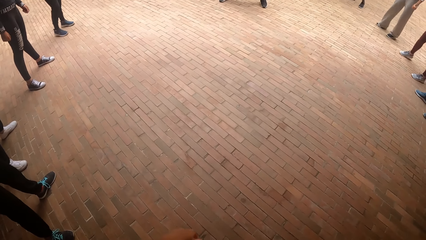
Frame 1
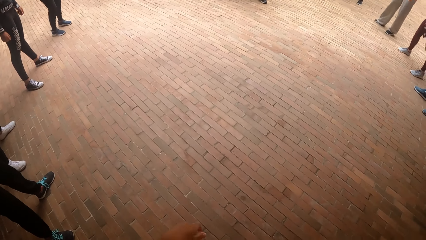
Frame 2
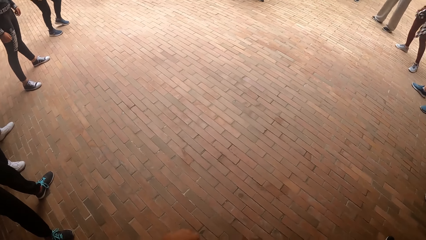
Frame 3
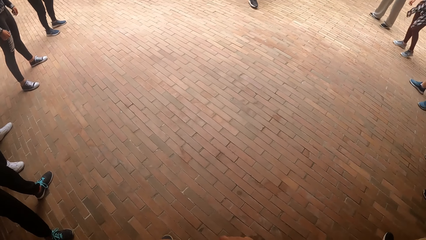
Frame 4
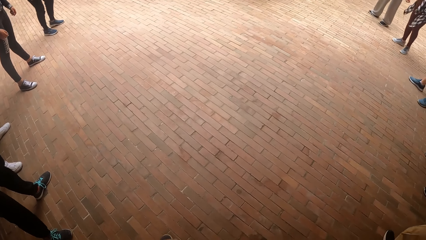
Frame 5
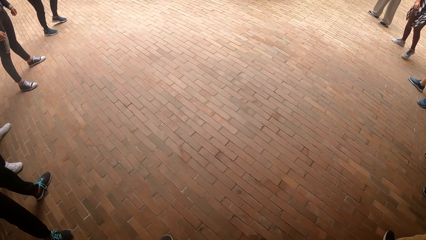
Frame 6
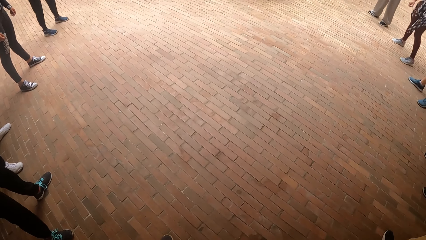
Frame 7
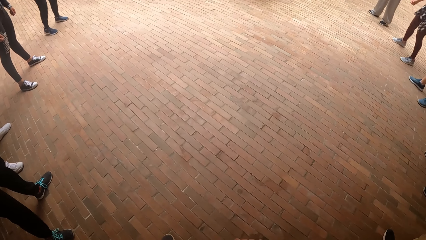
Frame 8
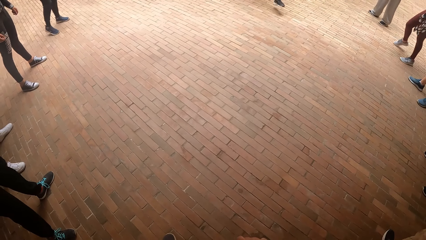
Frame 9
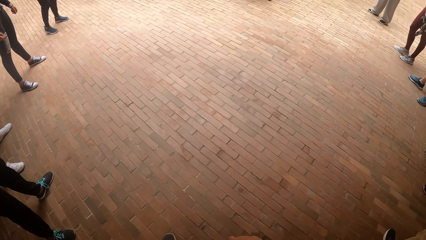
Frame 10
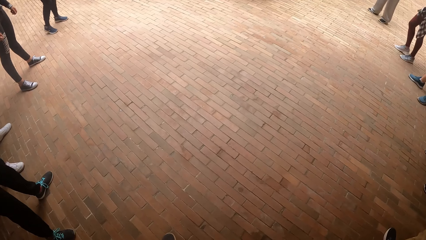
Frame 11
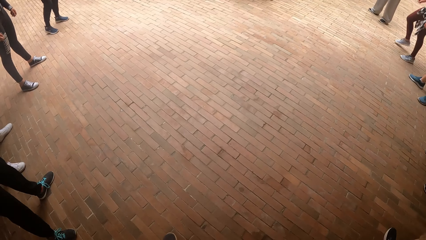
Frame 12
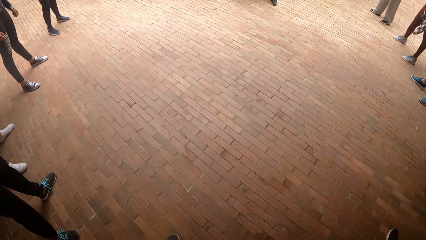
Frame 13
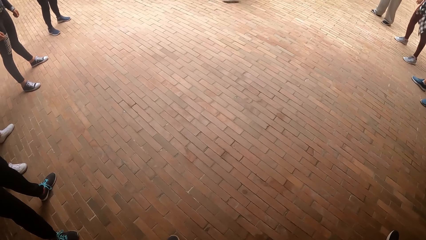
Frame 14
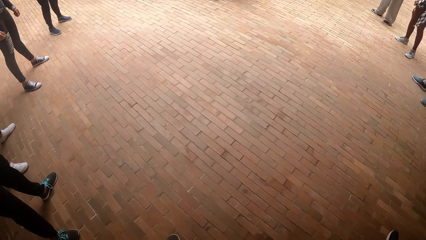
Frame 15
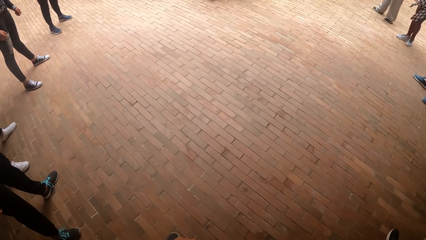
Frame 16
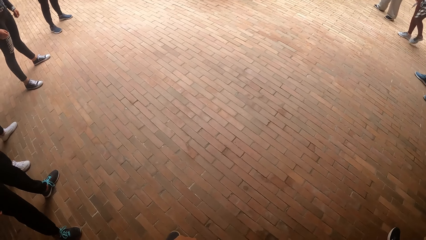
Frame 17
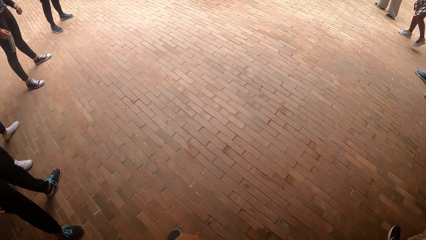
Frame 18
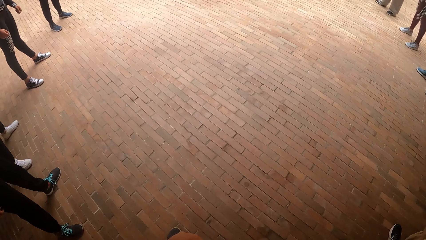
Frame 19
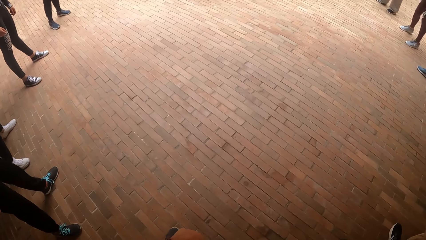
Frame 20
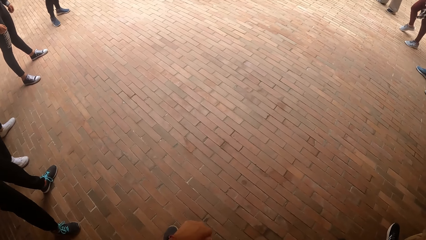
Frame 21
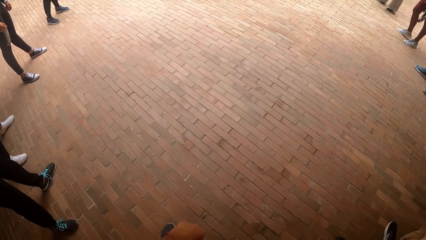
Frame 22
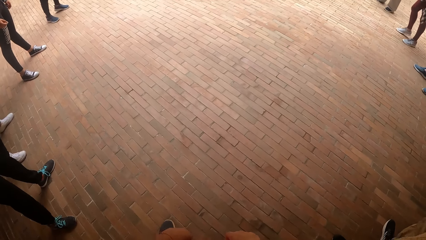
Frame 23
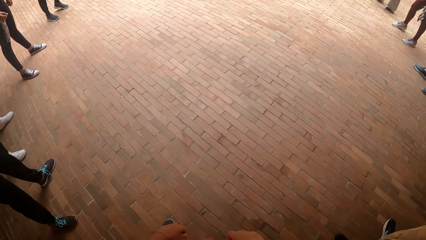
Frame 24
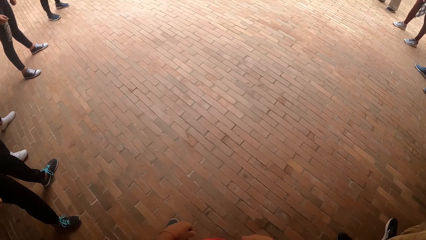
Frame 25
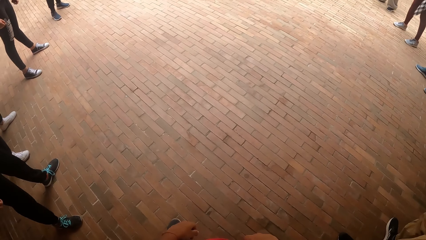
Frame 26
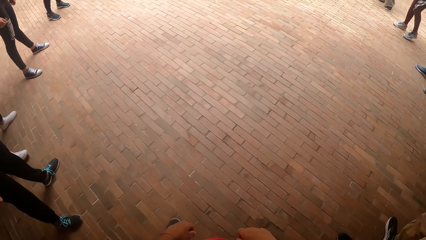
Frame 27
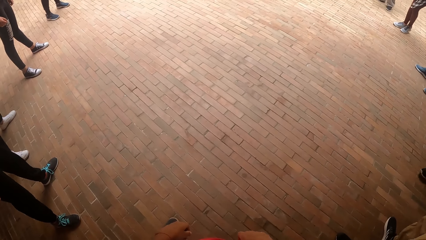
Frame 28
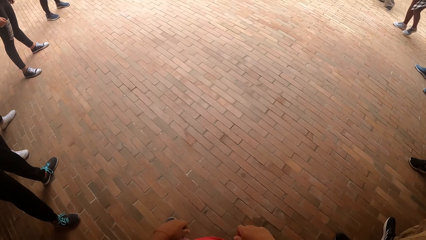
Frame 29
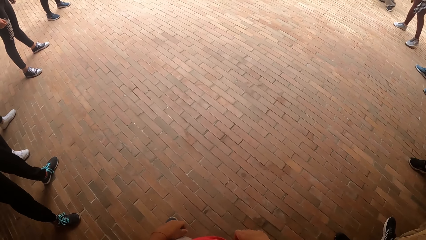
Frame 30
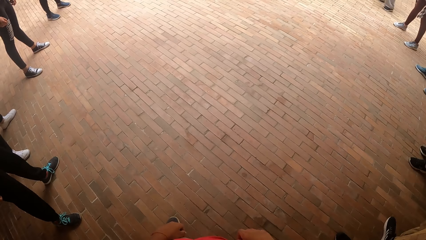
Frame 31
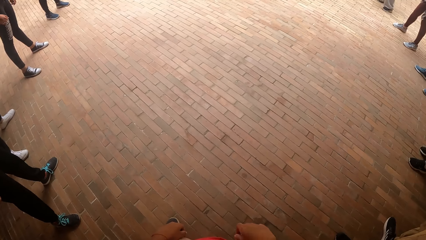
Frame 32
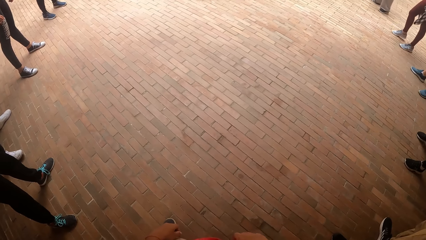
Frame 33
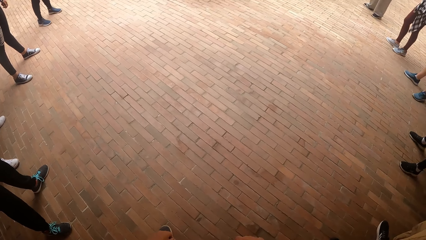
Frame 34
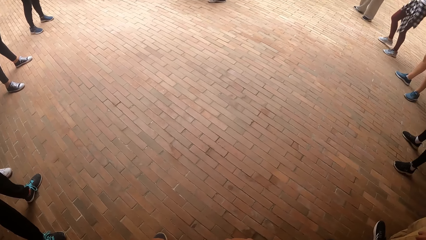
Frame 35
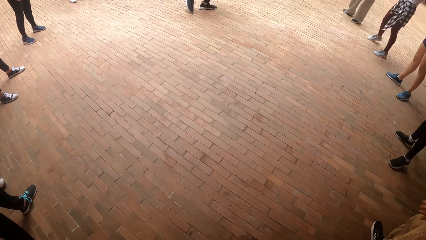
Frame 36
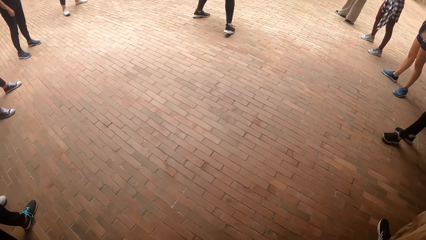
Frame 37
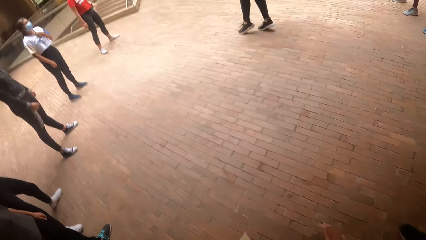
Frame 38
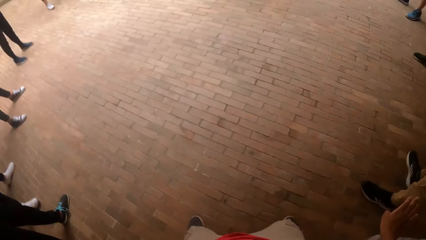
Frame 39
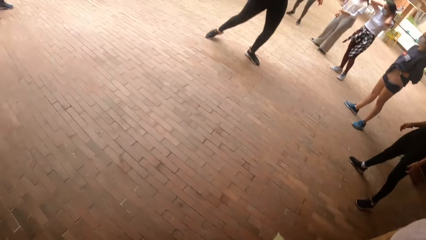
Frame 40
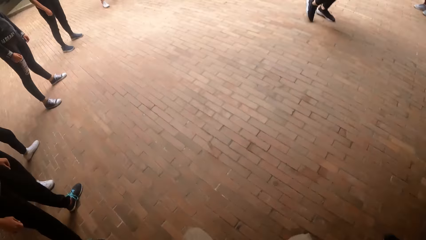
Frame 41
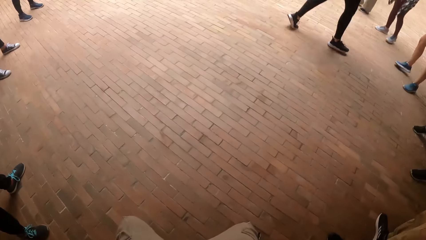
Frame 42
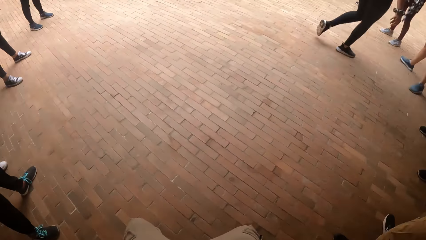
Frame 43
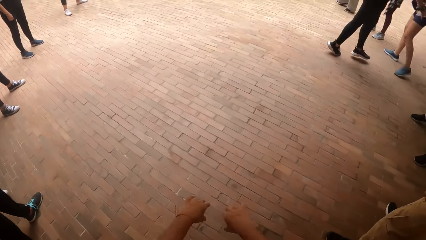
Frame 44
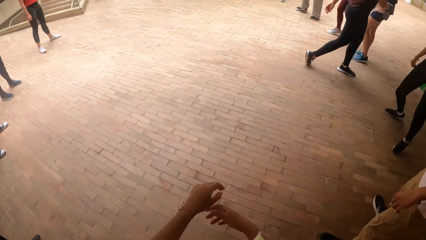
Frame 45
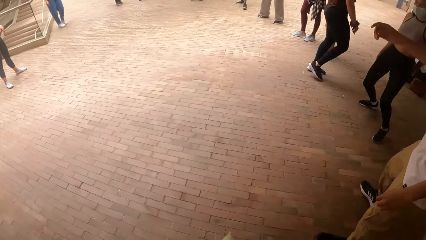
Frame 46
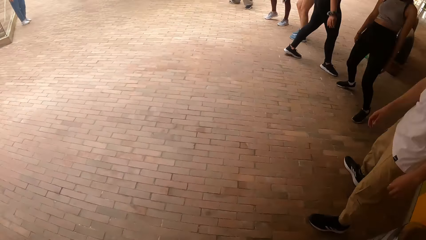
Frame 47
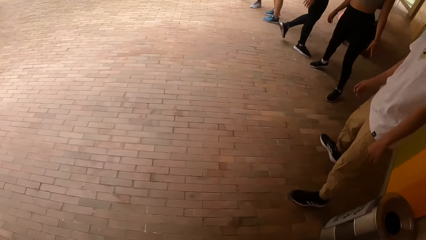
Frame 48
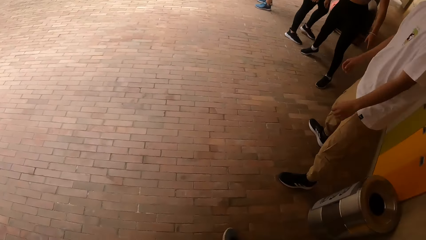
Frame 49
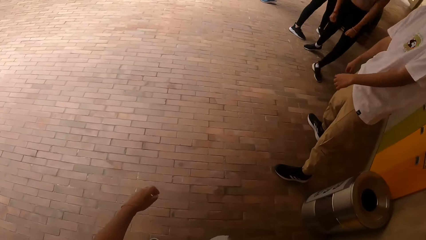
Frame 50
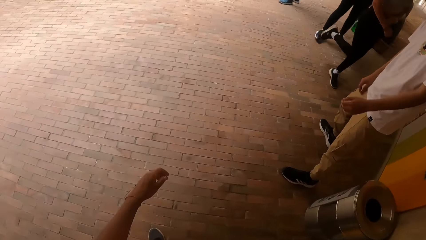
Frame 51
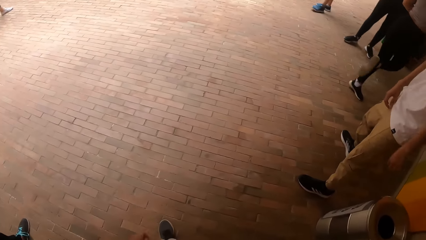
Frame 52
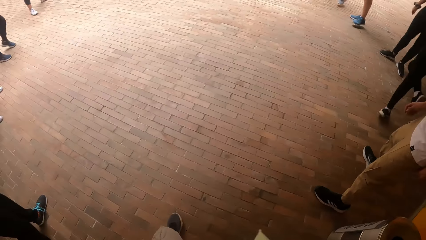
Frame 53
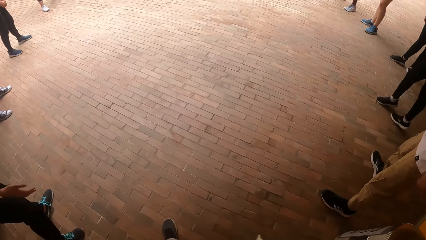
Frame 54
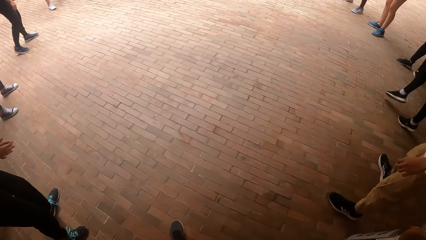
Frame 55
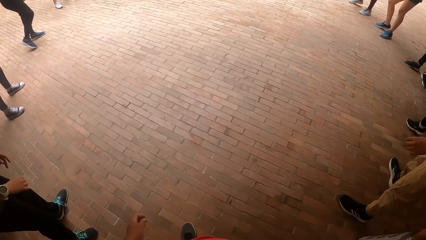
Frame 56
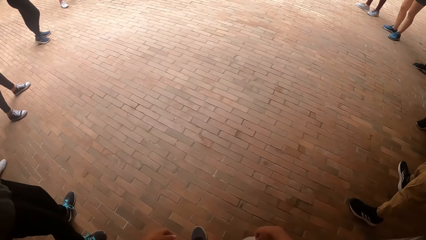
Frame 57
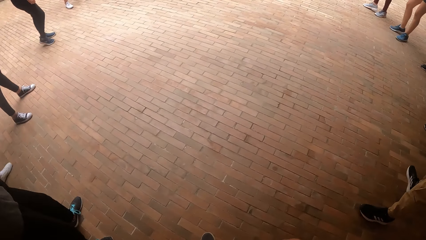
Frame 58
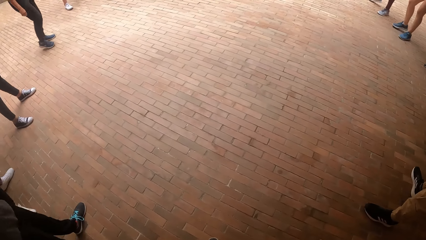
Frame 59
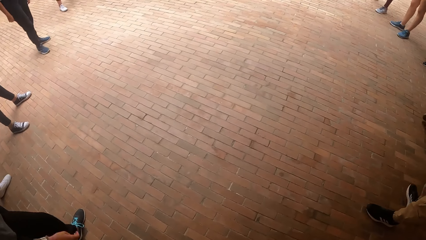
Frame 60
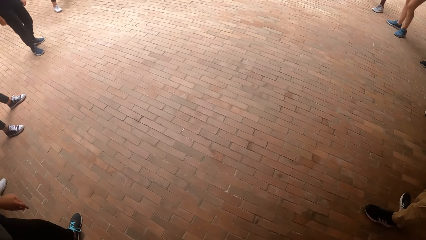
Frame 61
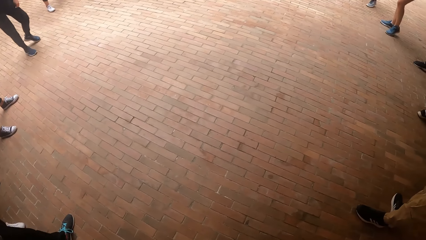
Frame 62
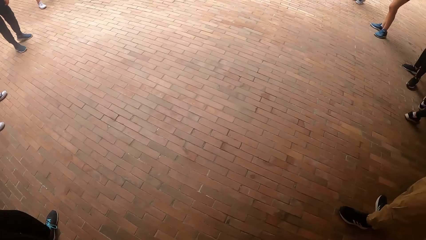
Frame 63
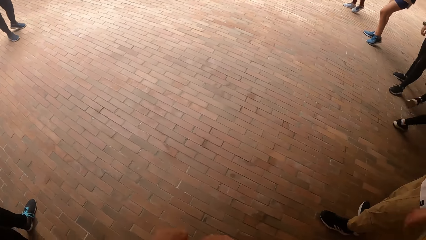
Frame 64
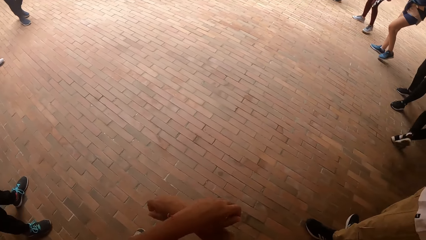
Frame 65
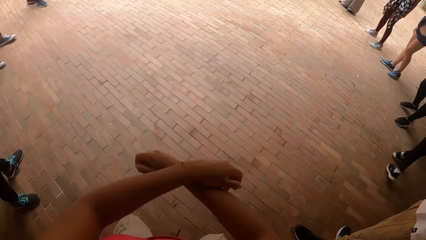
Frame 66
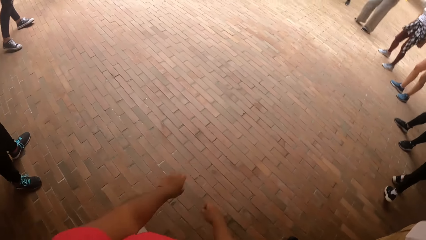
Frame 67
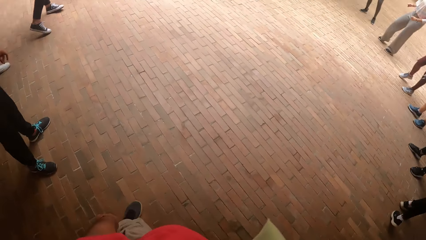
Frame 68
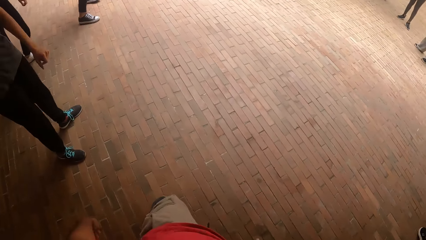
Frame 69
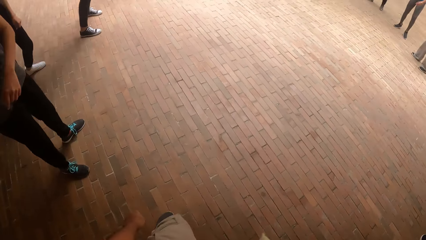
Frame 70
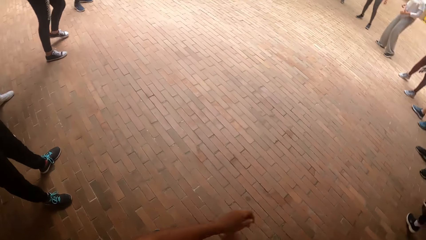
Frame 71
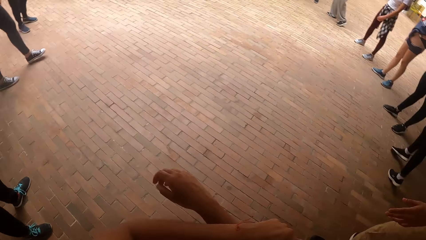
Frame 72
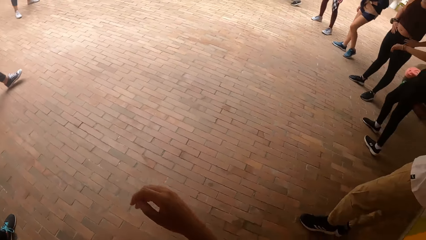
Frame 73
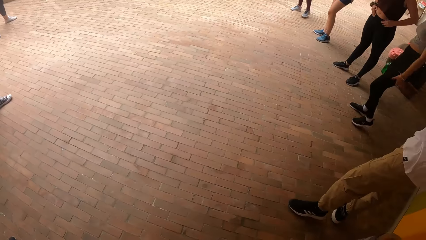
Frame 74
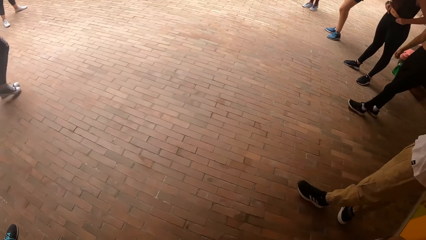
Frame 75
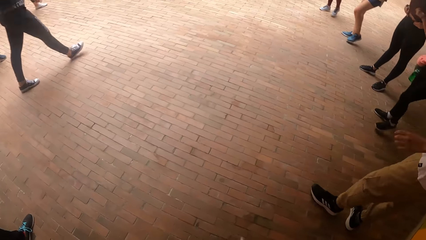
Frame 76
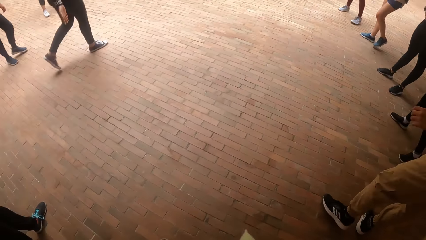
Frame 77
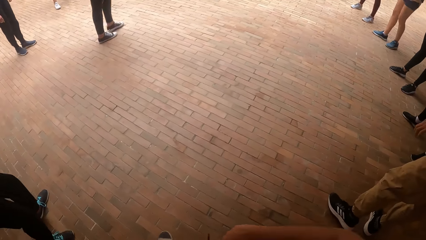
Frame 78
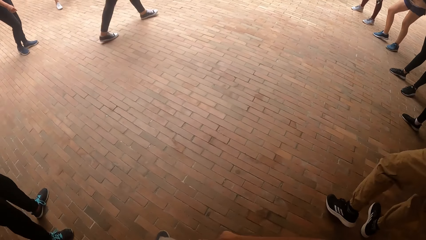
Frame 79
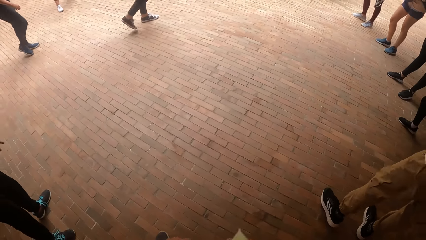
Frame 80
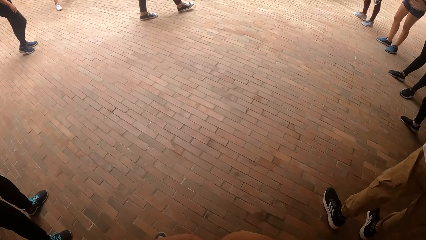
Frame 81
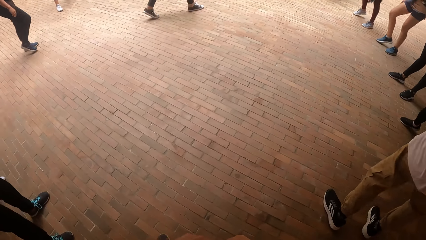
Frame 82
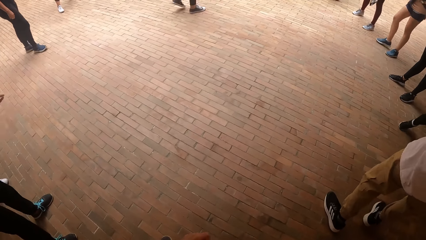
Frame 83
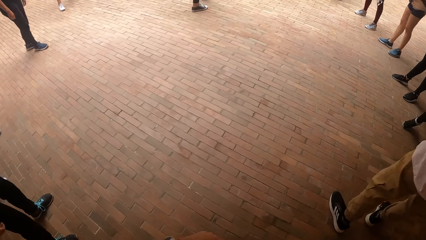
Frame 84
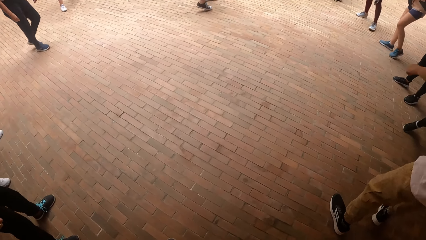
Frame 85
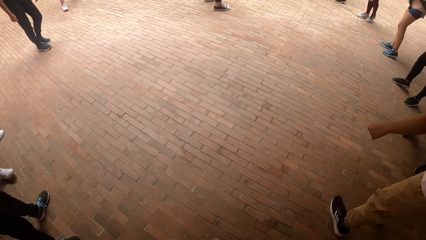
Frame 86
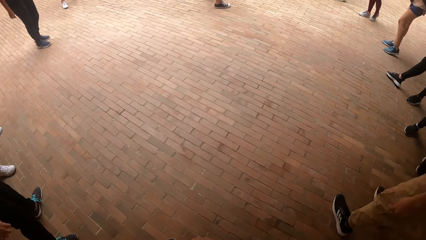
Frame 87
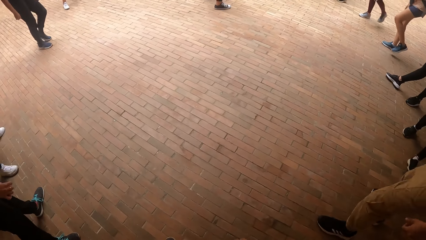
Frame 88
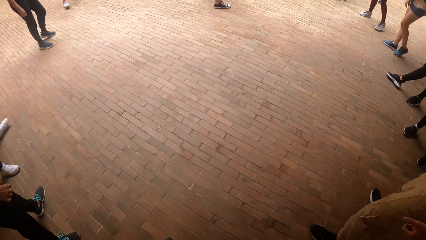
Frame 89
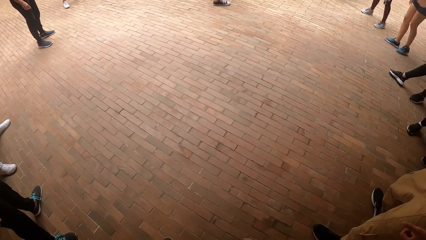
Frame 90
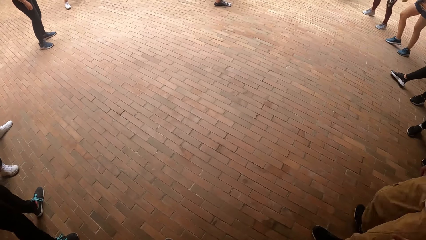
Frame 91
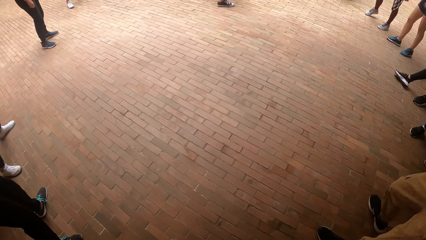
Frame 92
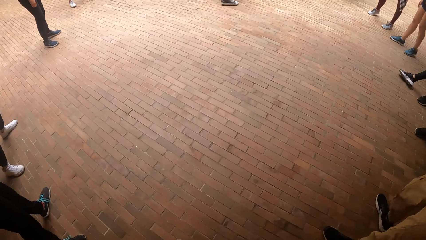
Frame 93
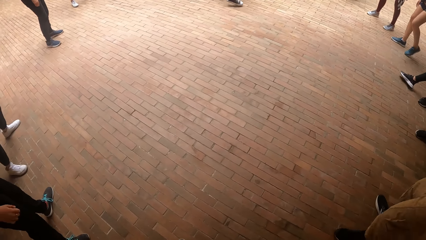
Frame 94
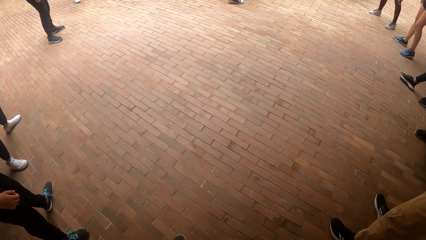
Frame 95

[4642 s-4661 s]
A woman dances into the circle of the group of people. The camera wearer dances with the group of people. Another woman walks into the middle of the circle of the group of people. The other woman dances with the group of people.
